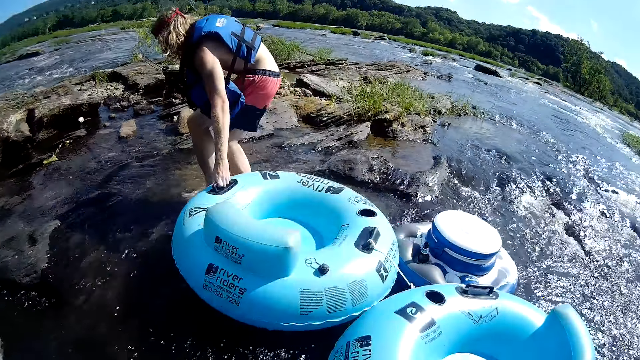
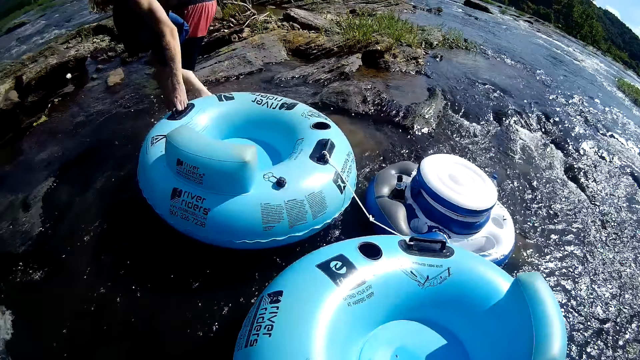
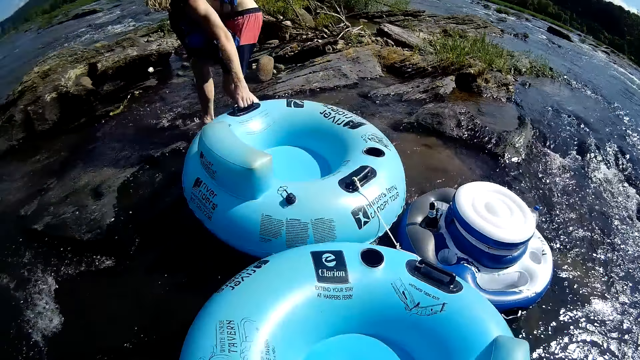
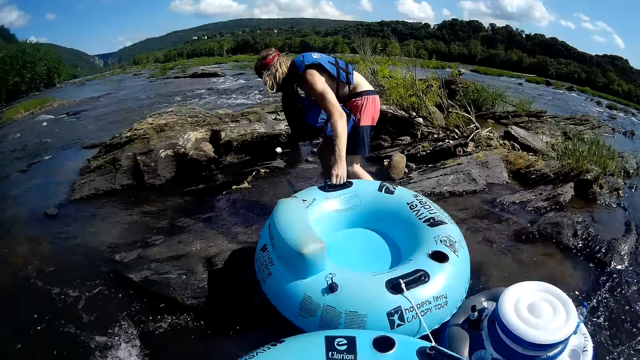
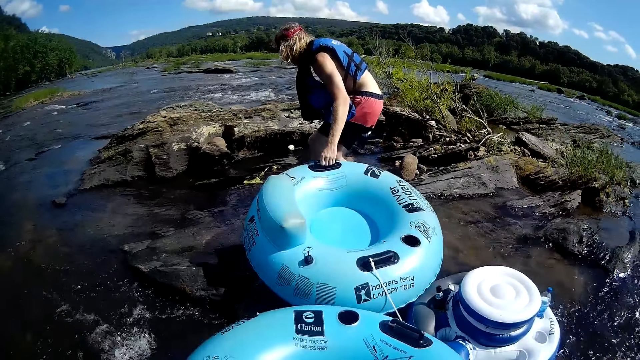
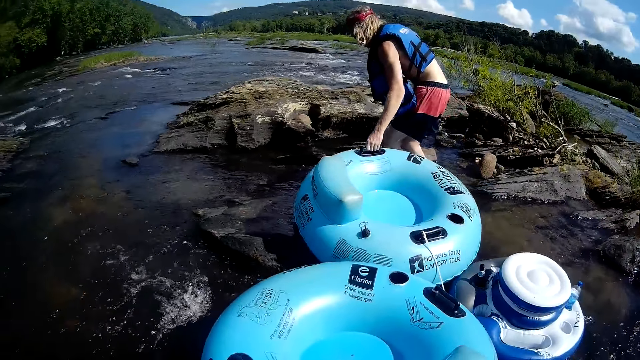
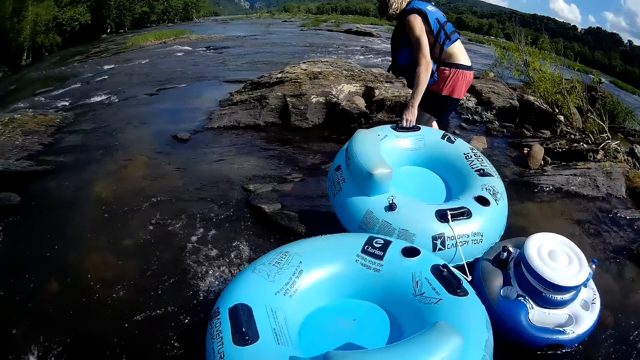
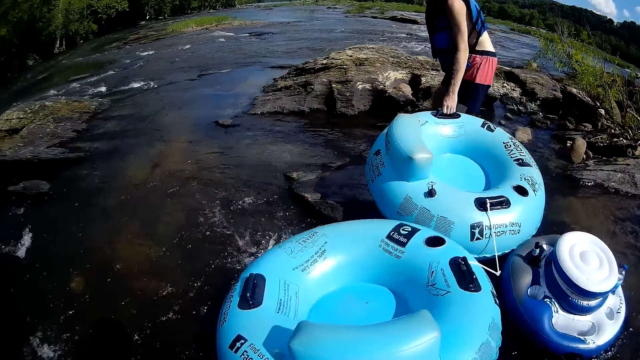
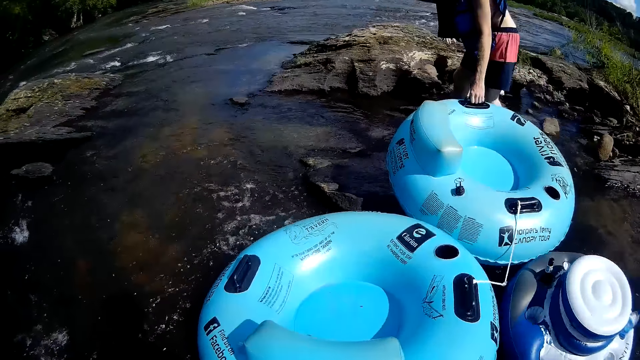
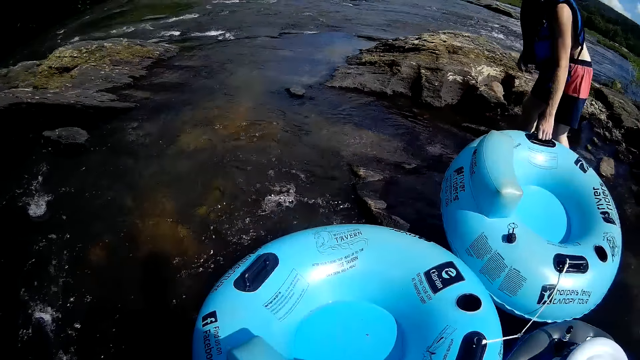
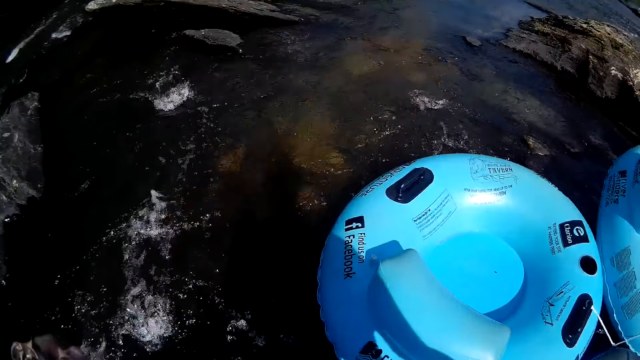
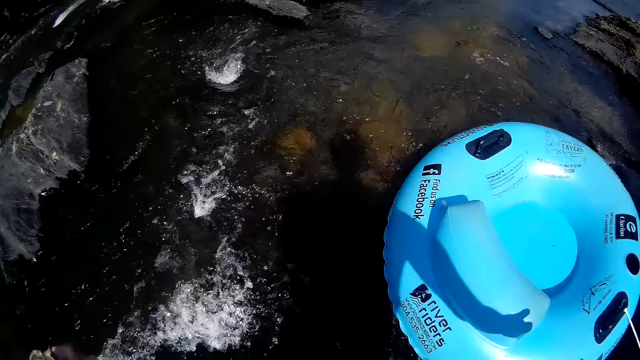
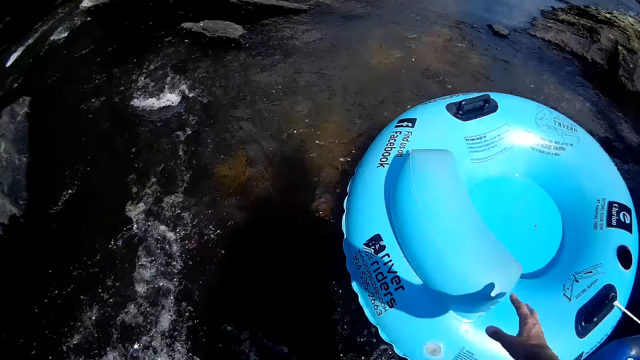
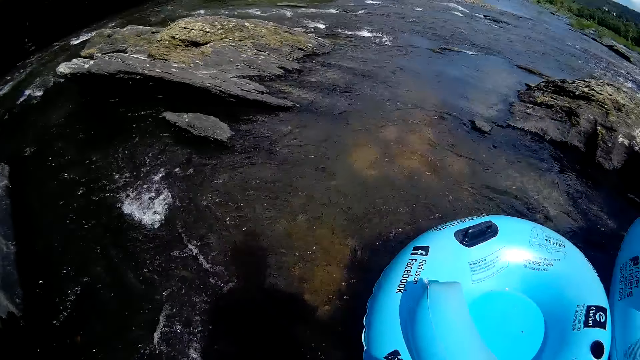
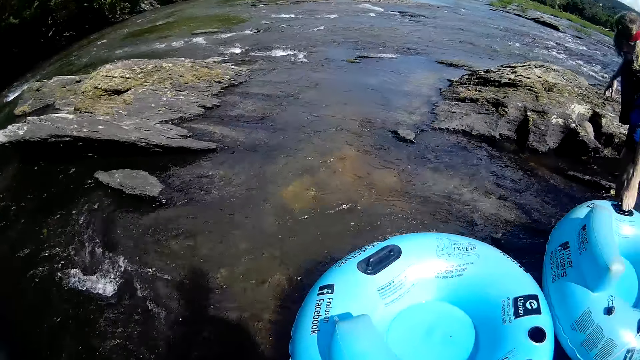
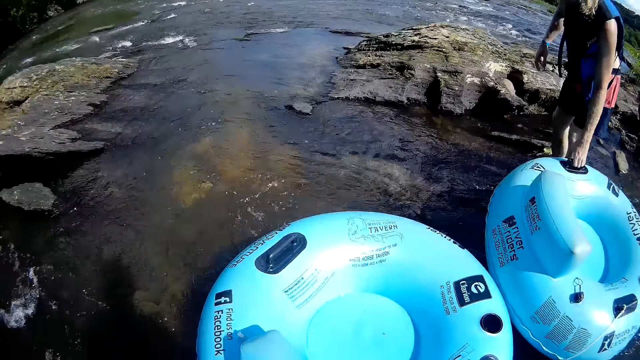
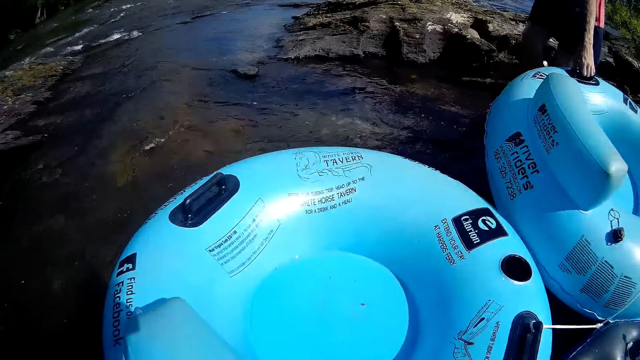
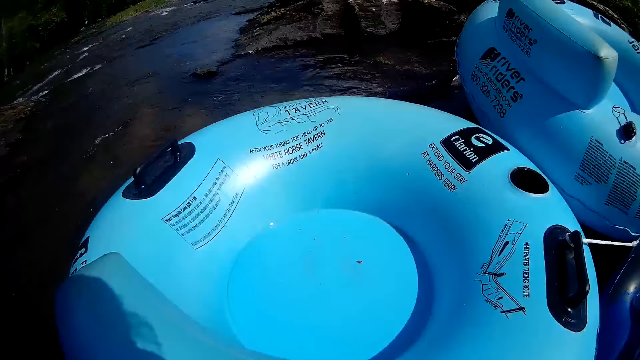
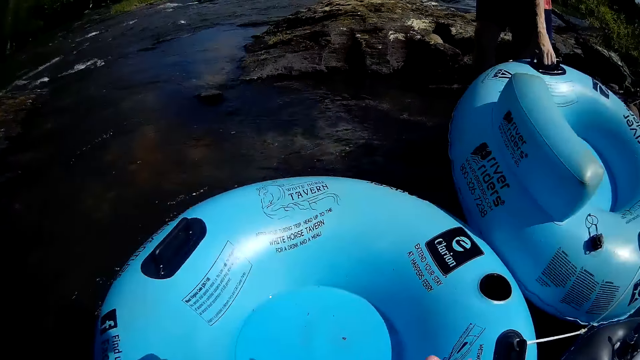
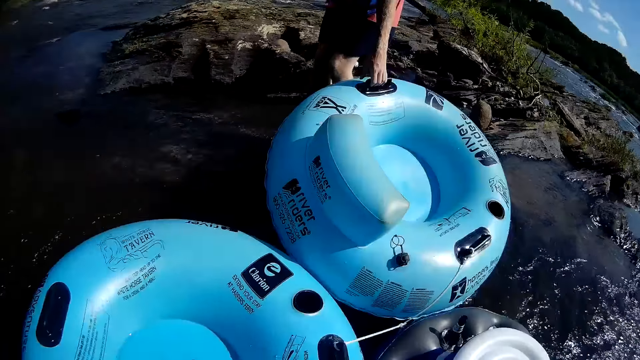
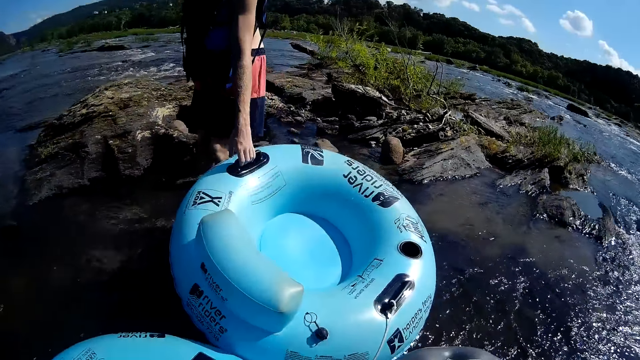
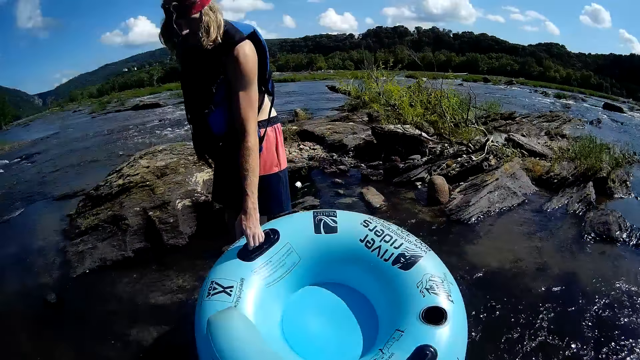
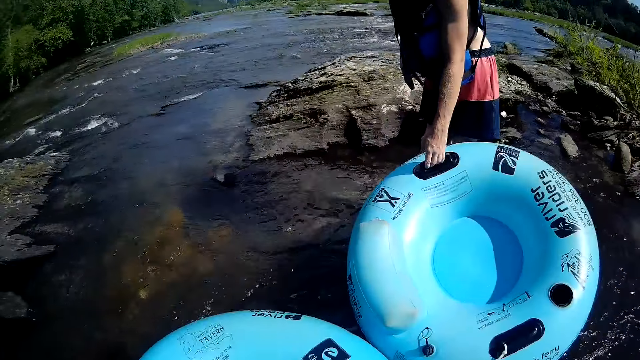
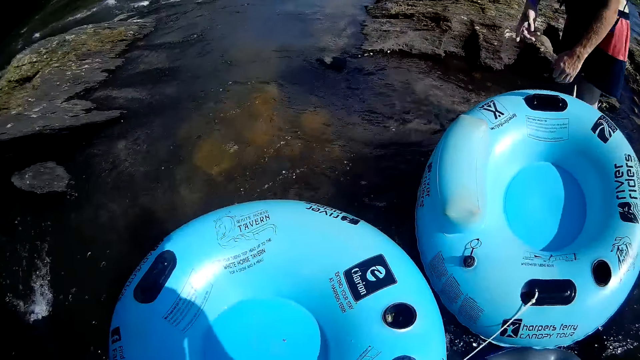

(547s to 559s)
The man drags the floater on the river with his left hand. Another man pulls a swimming ring.

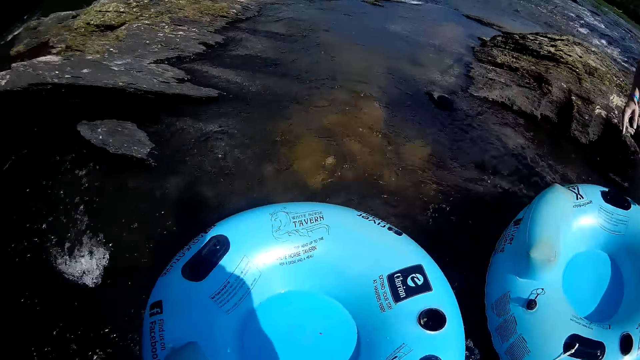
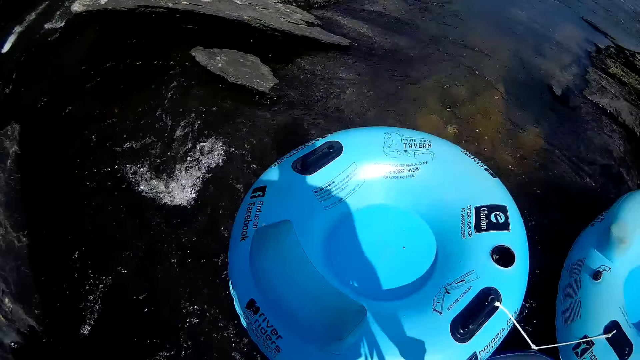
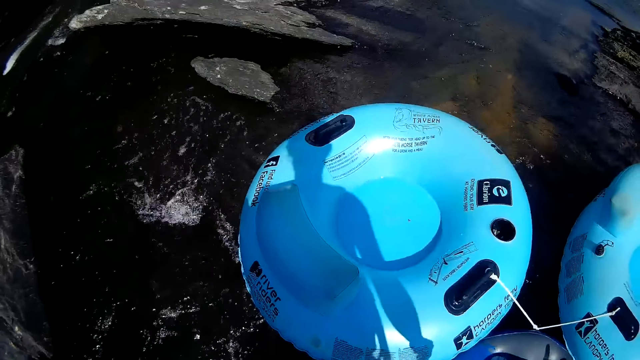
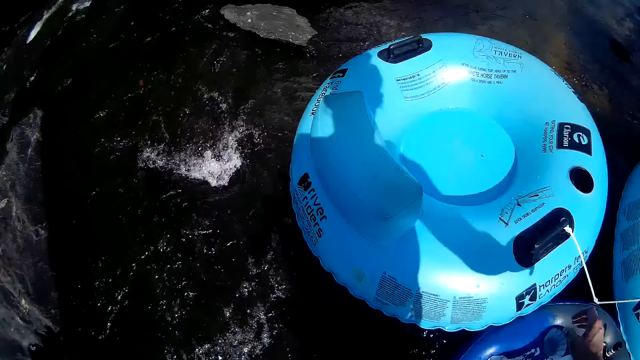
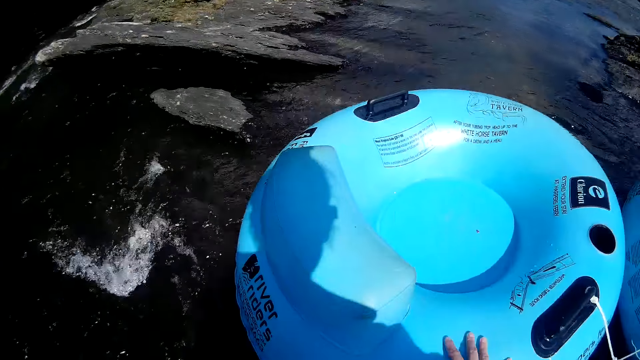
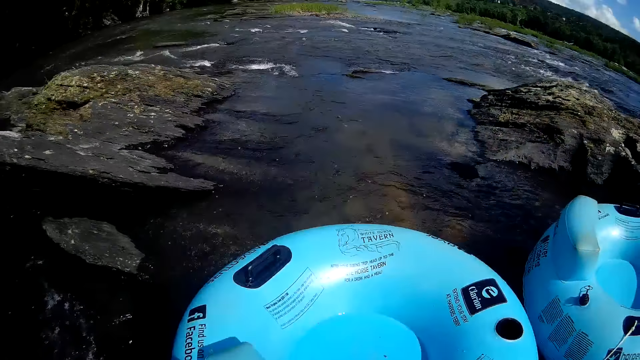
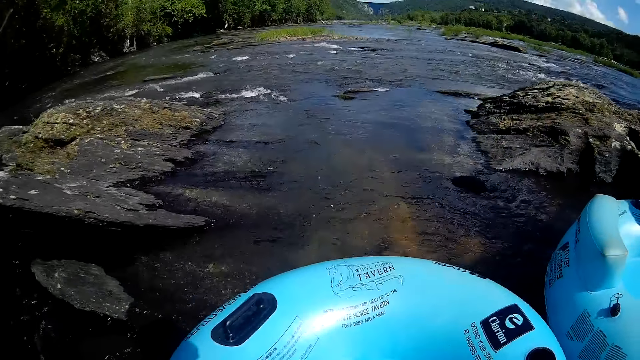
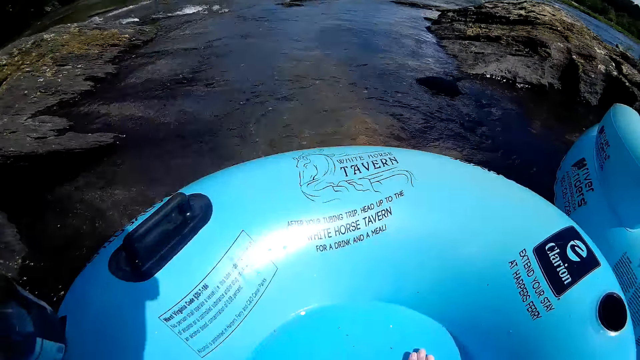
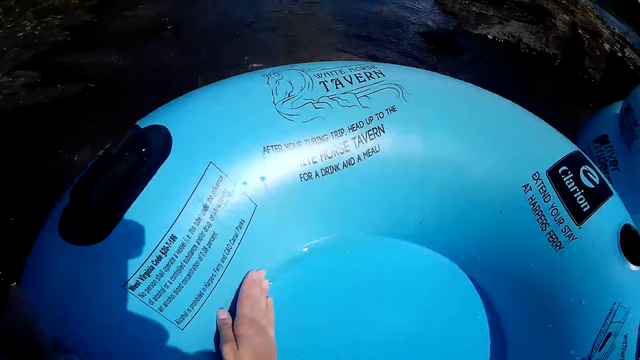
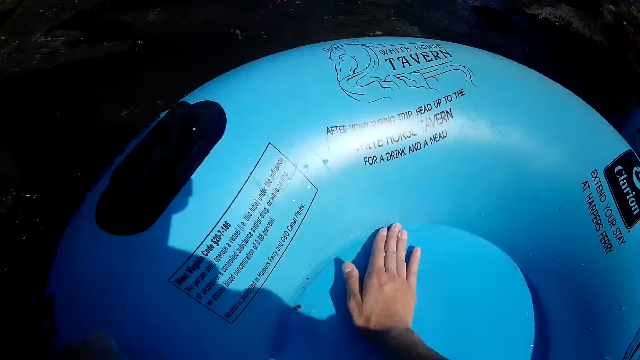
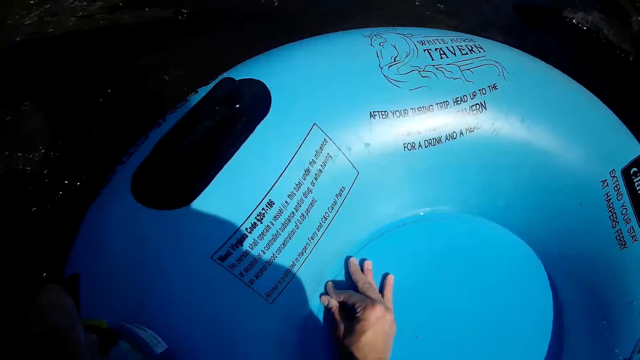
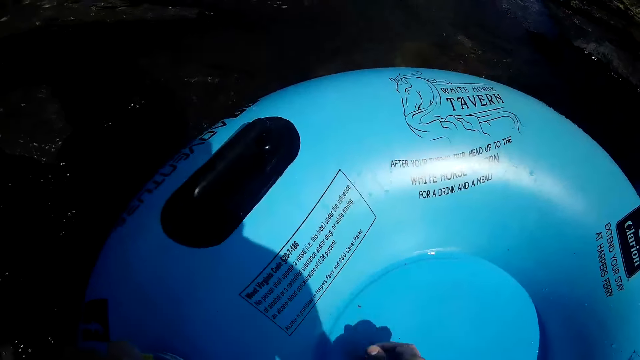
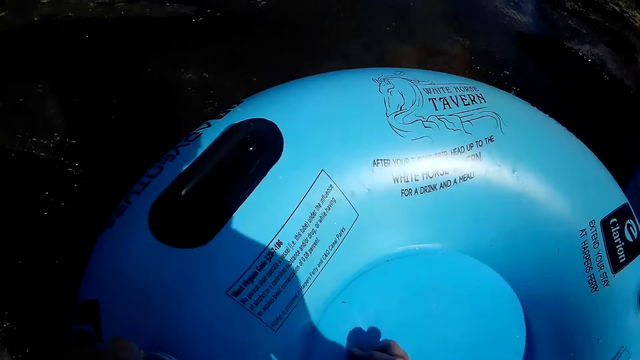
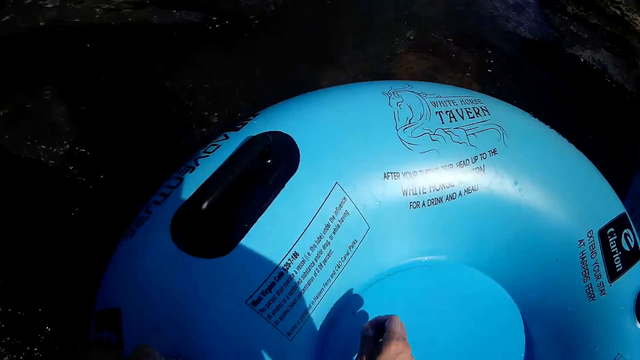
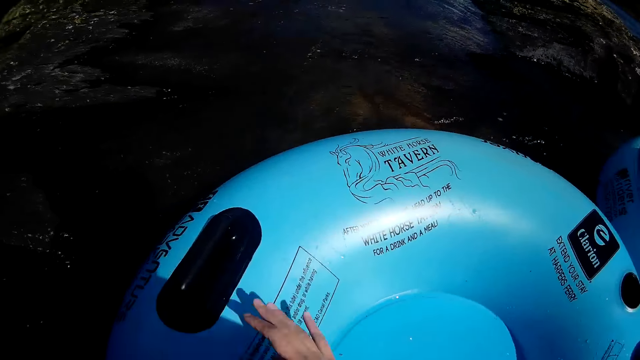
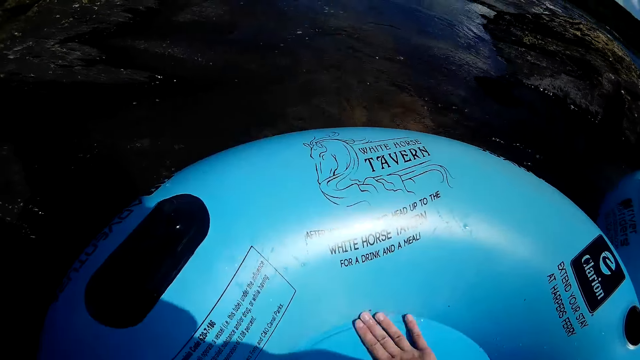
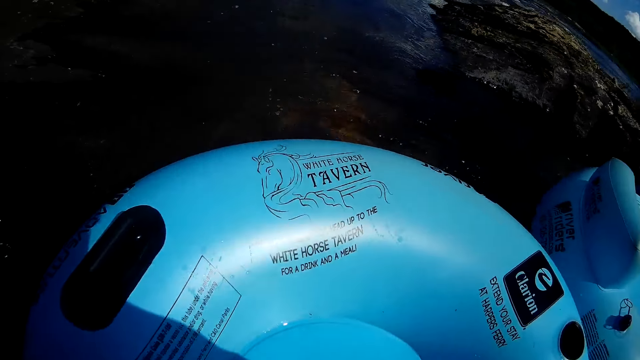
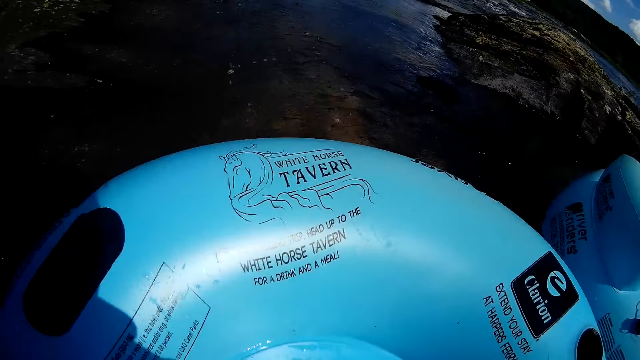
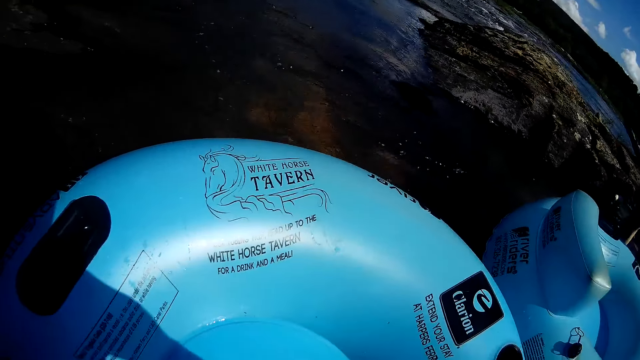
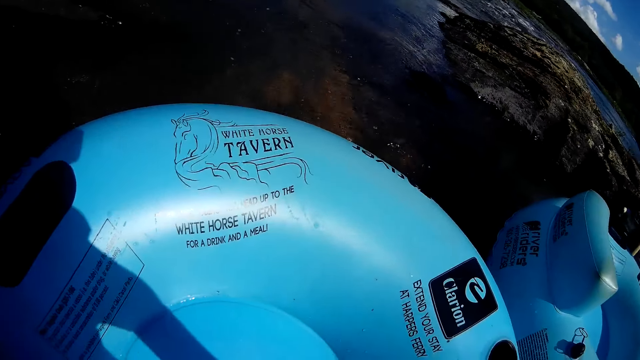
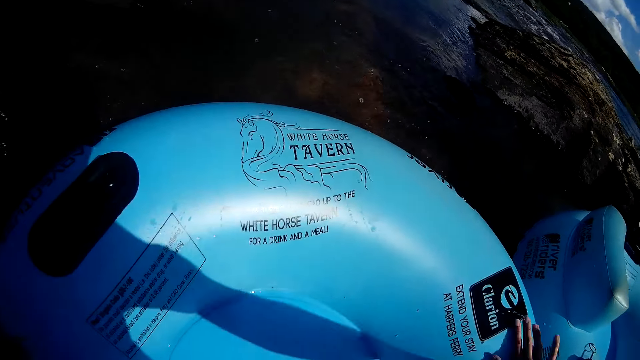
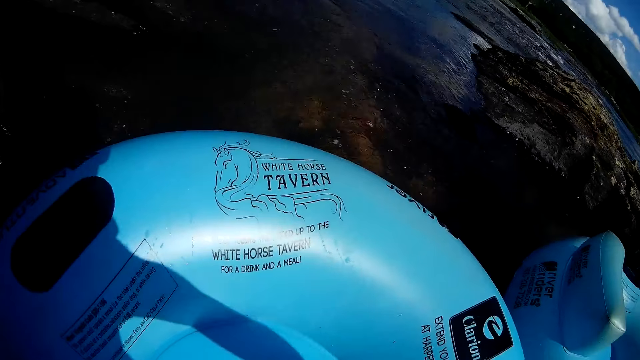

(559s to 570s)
The camera wearer moves a hand. She cleans a tube or swimming ring with her right hand. She picks dirt on the swimming ring. She throws the dirt in a river. She wipes the swimming ring with a hand.
